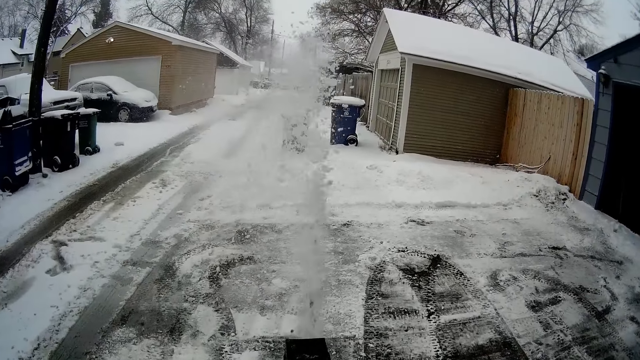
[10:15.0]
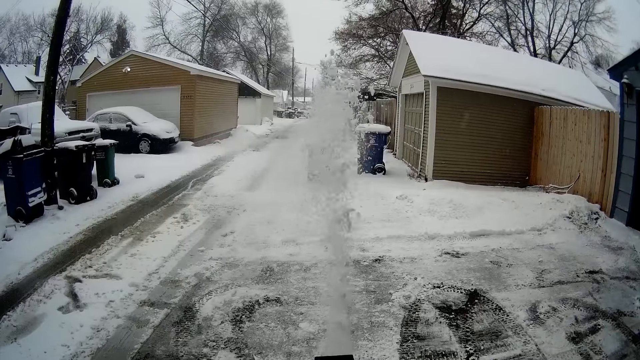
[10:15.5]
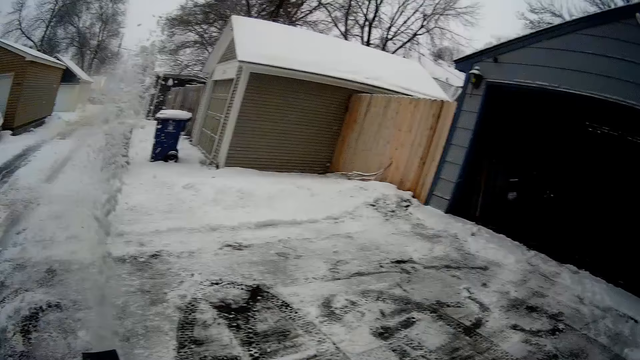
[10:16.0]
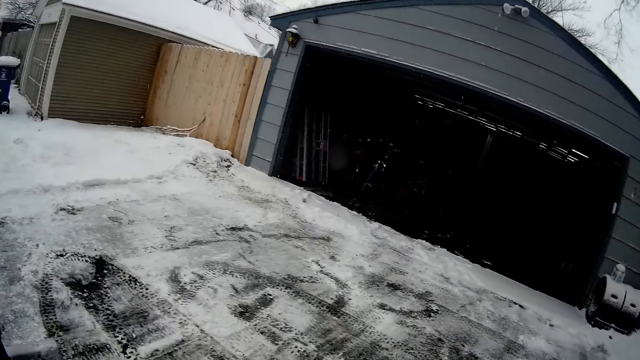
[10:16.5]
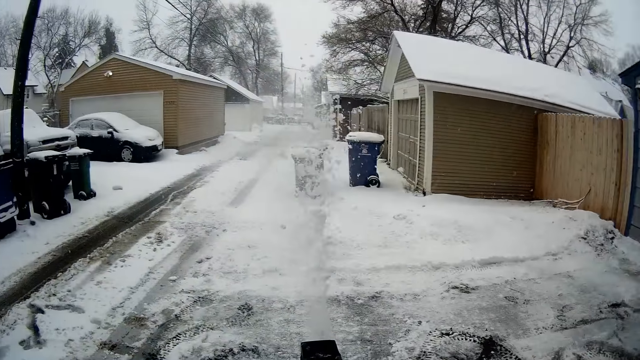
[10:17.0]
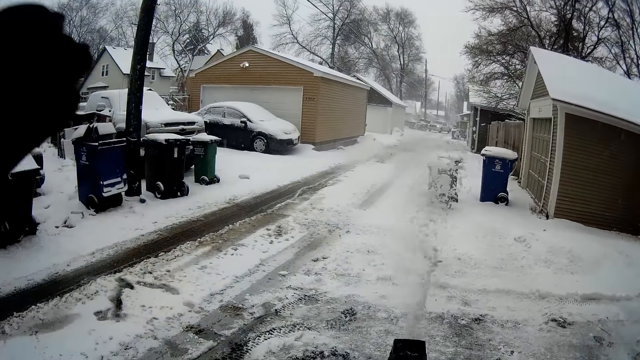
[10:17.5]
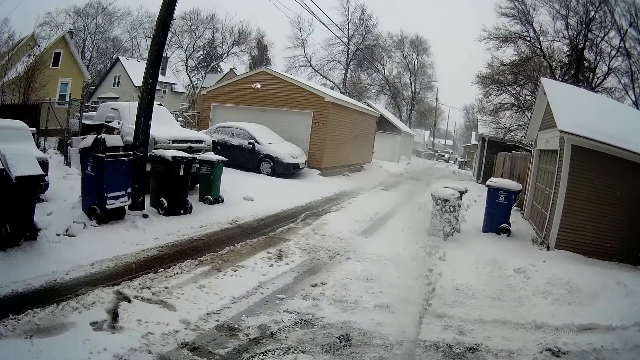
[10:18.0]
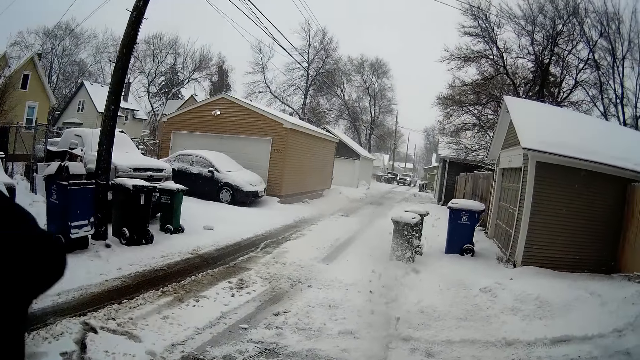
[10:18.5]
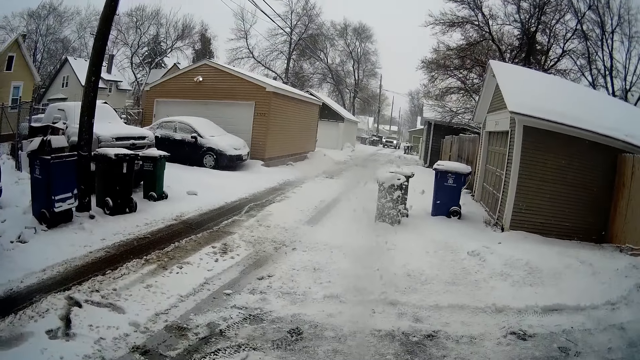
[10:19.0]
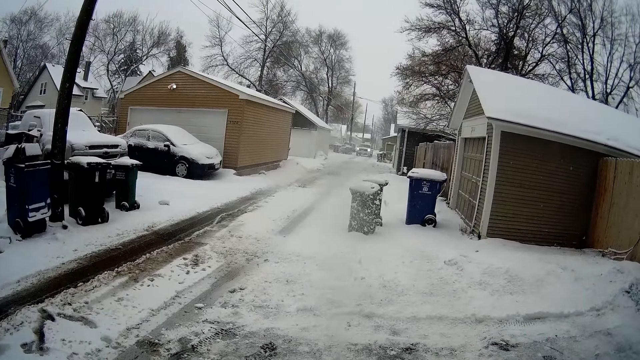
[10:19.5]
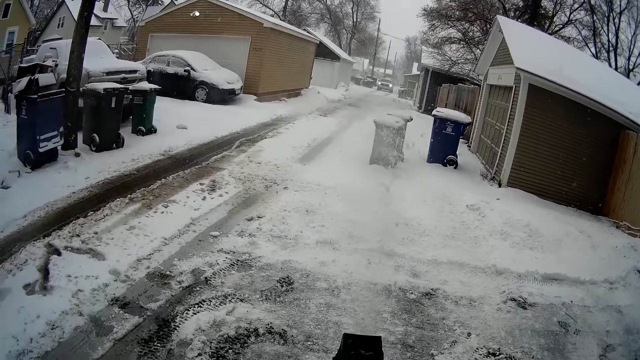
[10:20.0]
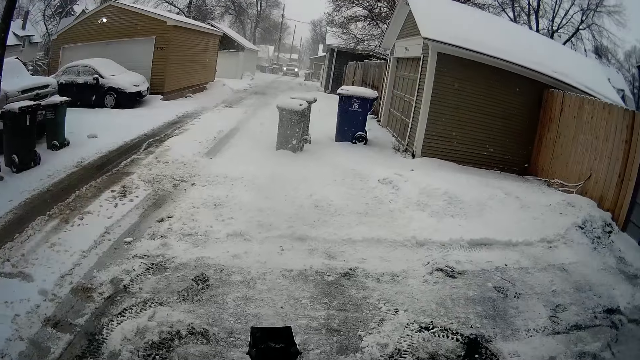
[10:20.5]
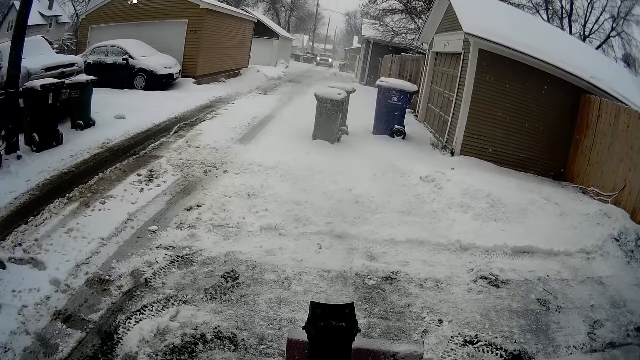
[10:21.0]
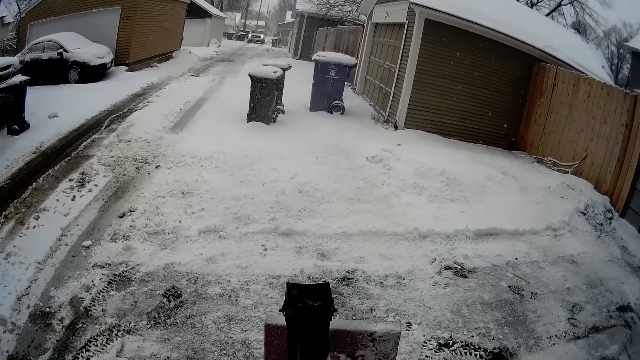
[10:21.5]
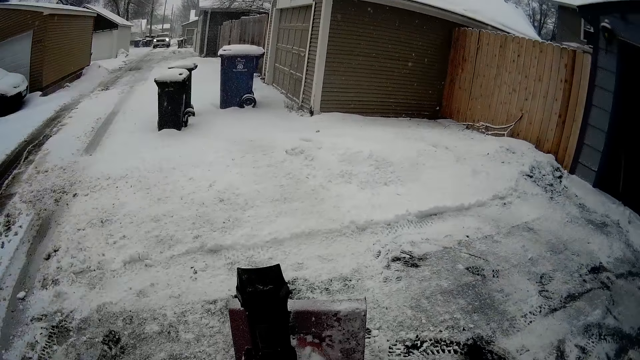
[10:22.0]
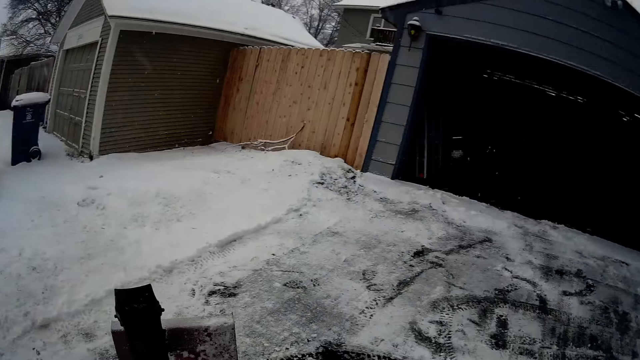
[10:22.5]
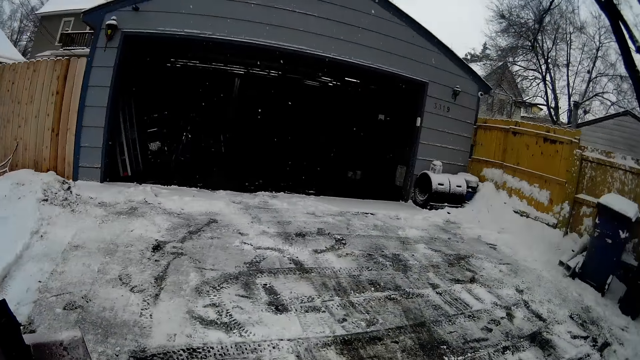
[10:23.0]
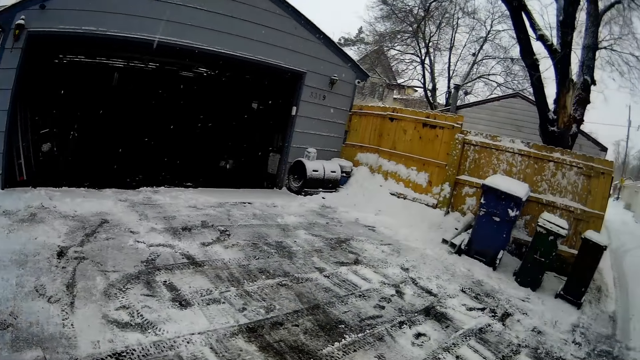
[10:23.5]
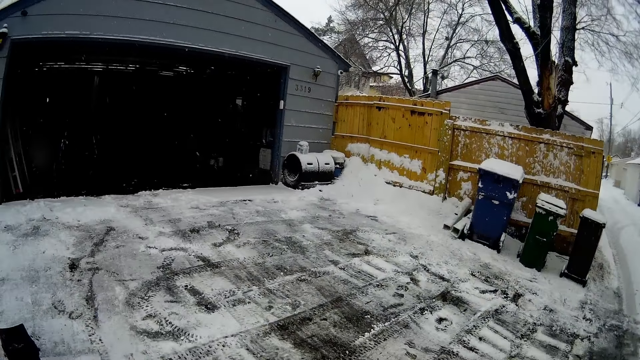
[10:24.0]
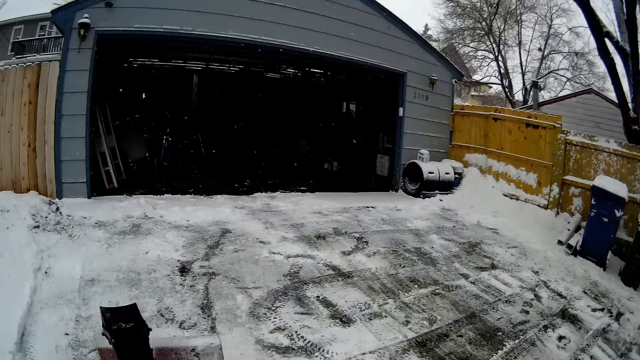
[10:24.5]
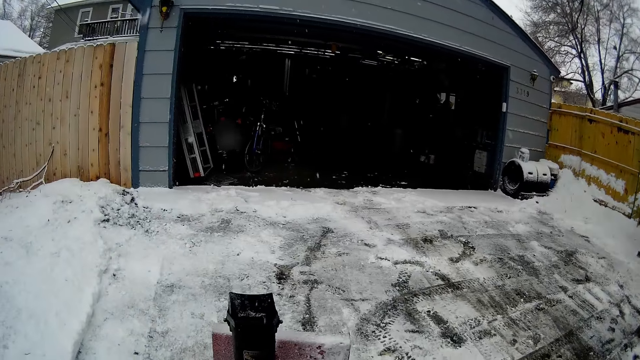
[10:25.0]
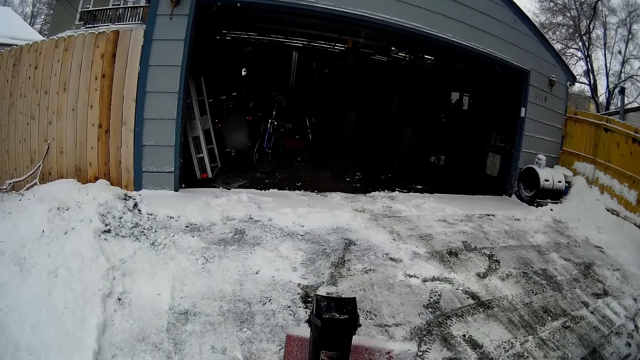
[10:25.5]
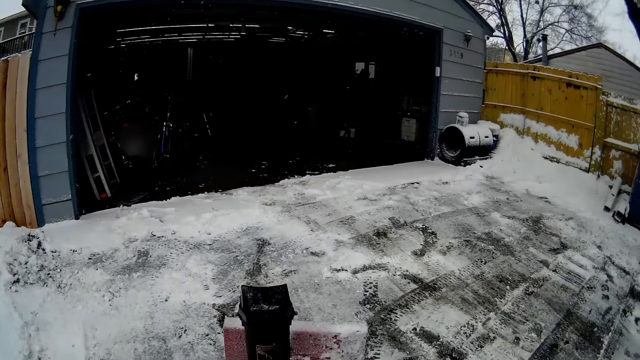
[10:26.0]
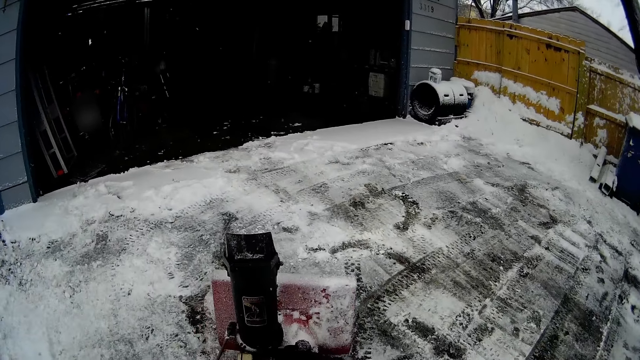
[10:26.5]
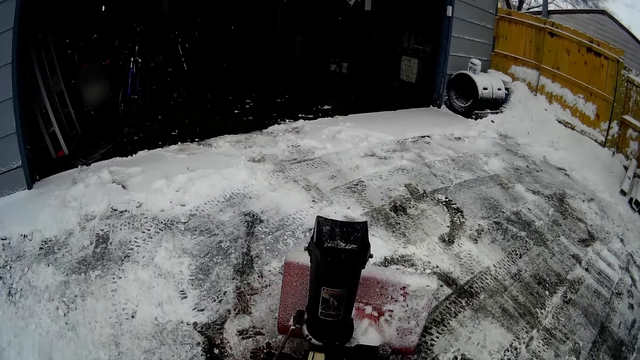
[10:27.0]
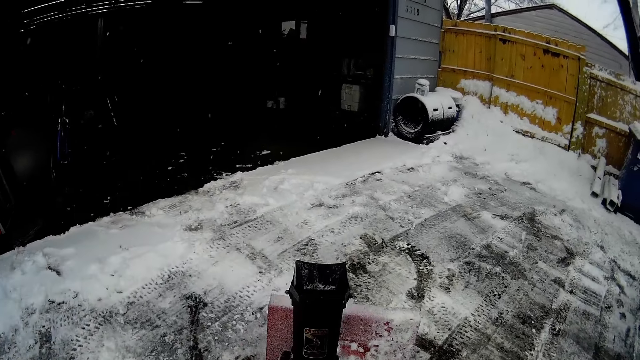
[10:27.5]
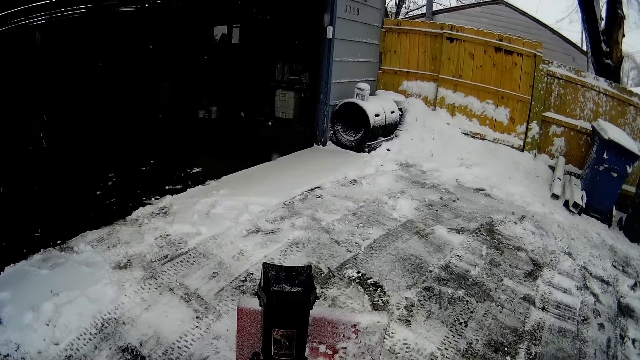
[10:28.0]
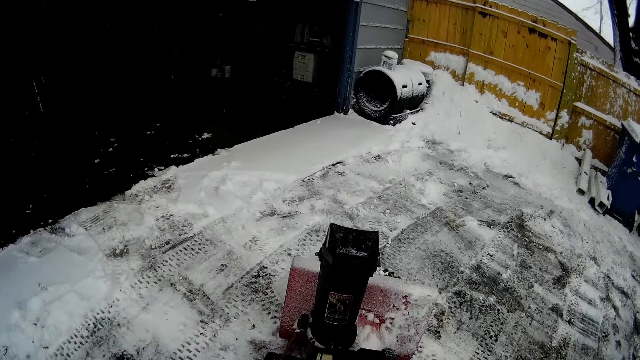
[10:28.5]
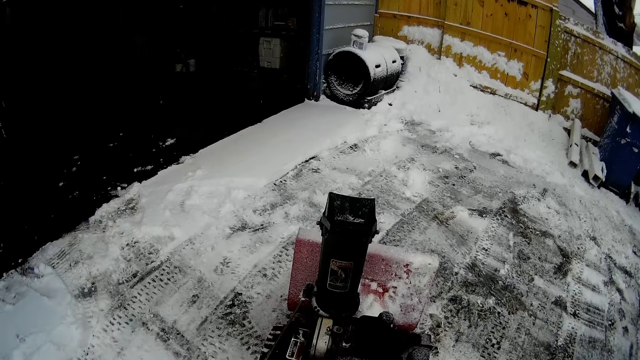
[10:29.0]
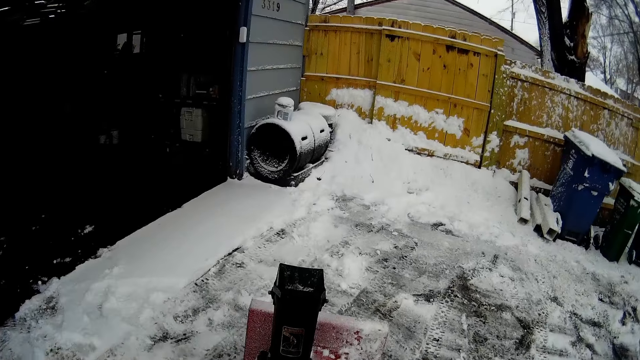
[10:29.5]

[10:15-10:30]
The camera wearer moves the left hand. They scrape the snow. They turn around the area with a snow mini skid. They scrape the snow.

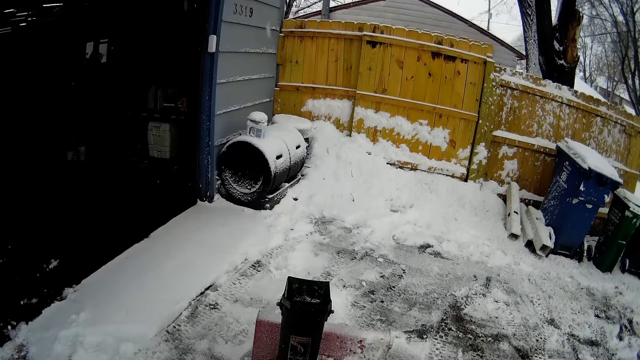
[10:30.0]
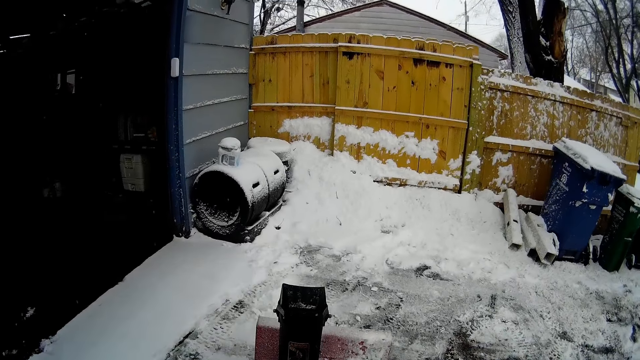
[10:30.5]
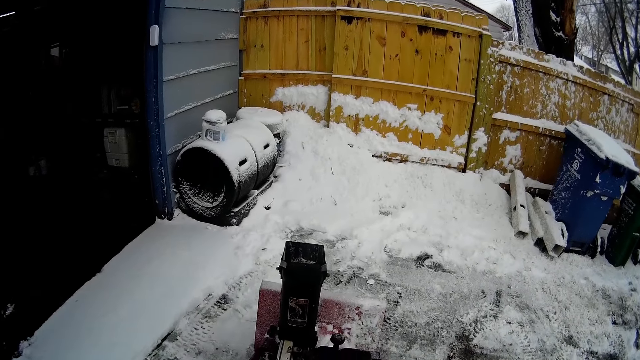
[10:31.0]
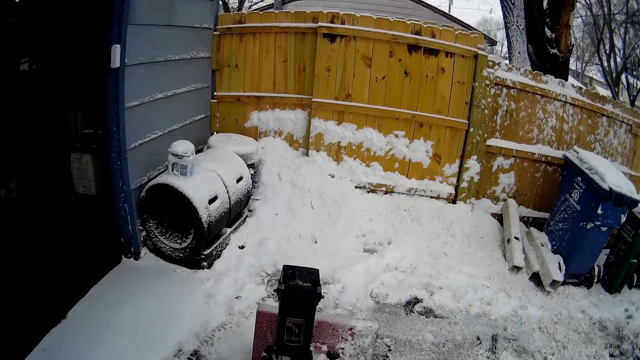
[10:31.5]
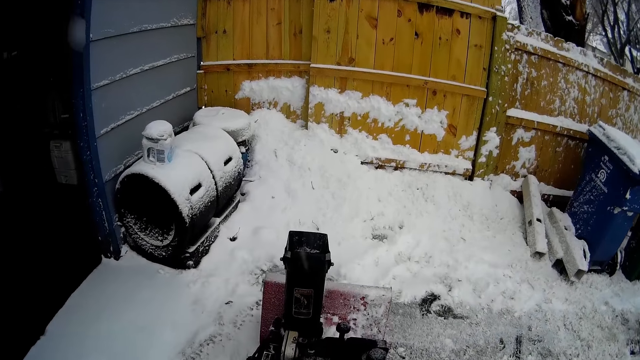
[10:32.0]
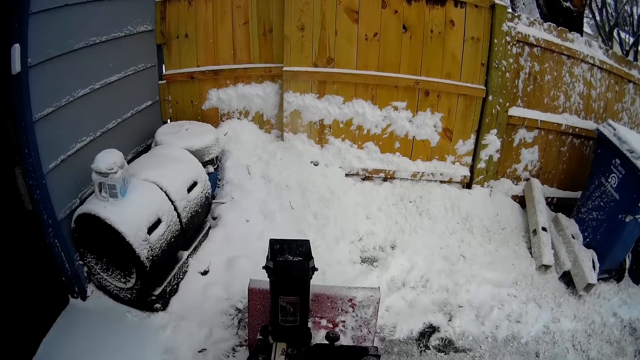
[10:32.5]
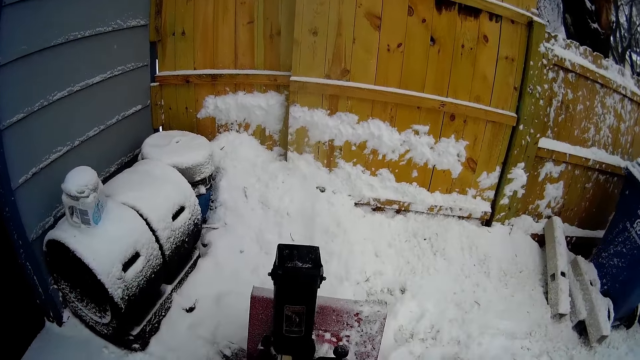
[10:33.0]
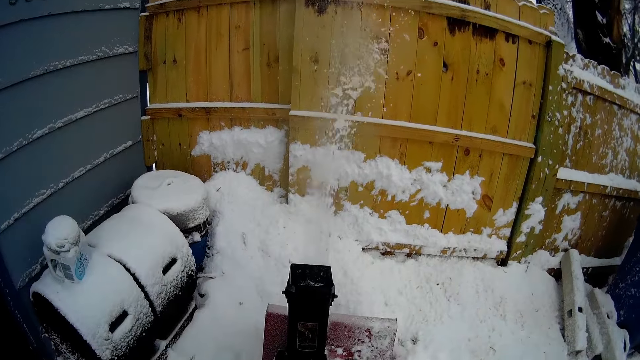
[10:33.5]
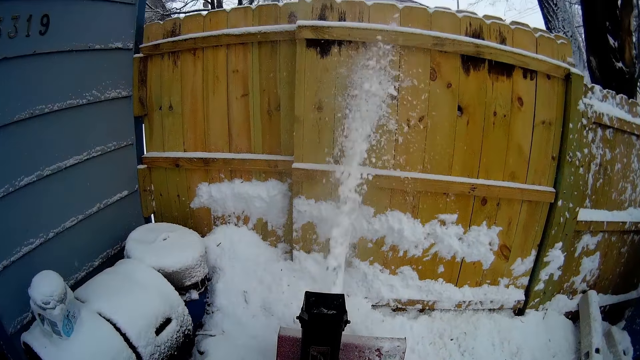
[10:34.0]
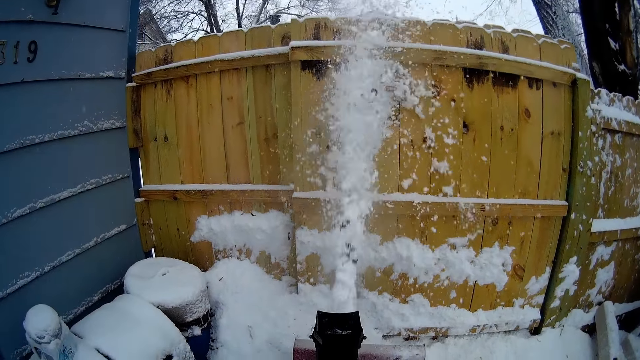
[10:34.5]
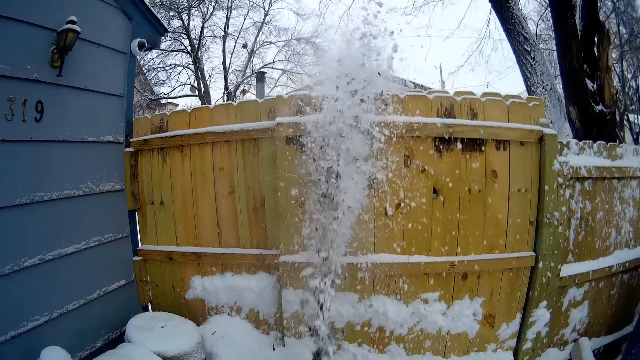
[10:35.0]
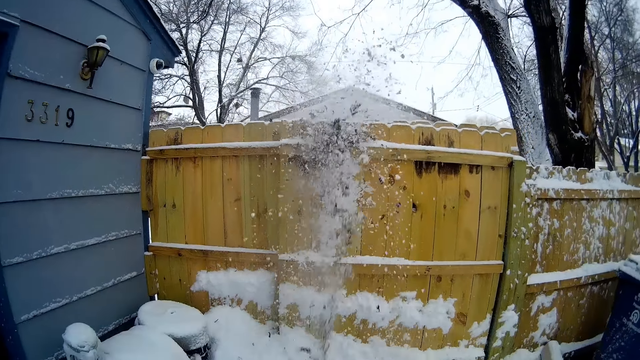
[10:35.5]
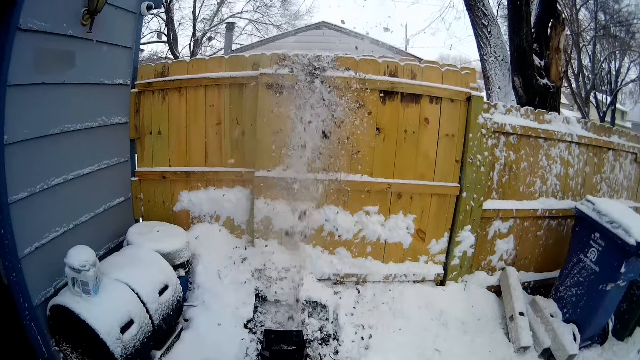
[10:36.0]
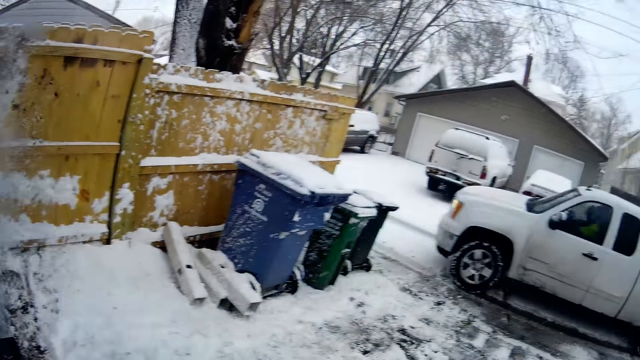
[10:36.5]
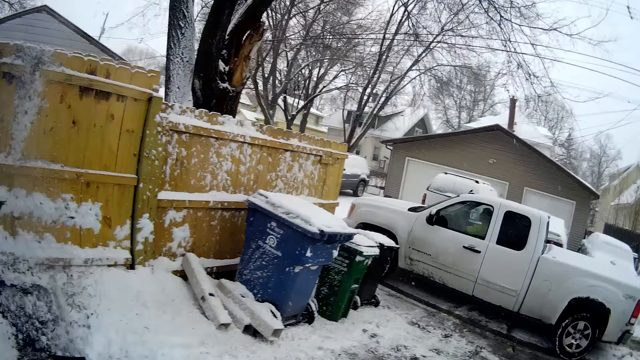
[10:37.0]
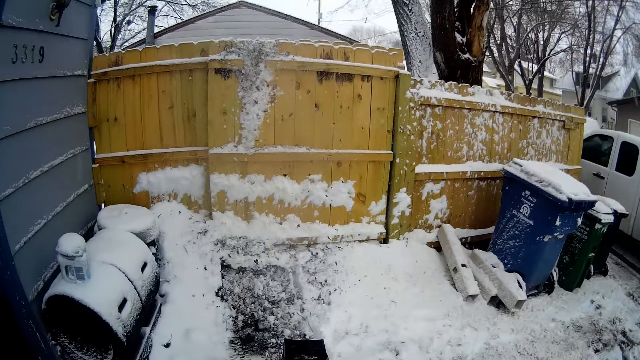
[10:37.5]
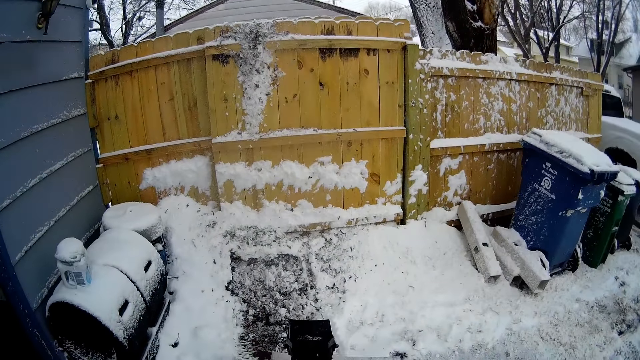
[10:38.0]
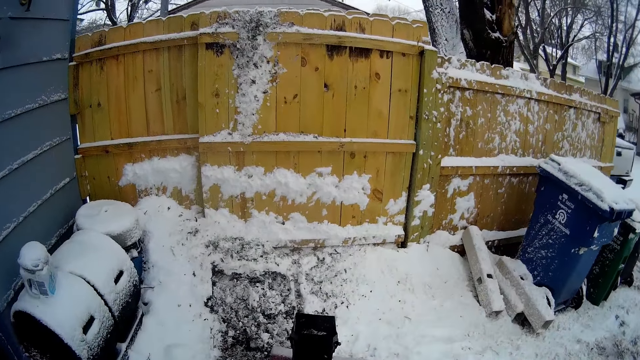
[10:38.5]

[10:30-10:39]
The camera wearer blows snow with a snow mini skid. They look around the area.
